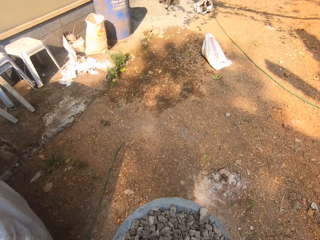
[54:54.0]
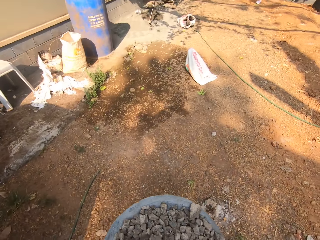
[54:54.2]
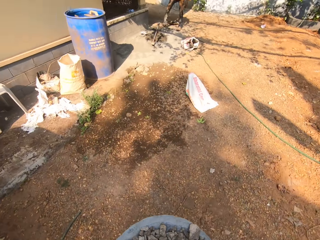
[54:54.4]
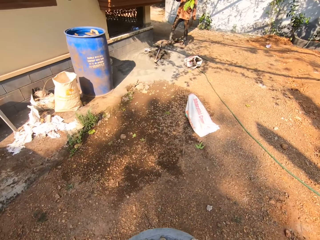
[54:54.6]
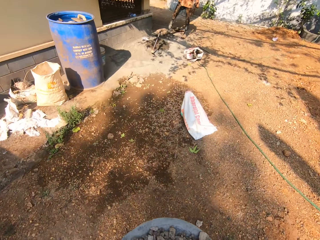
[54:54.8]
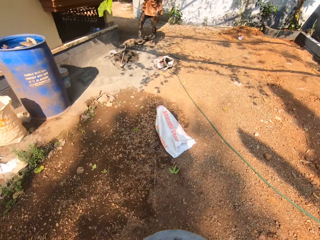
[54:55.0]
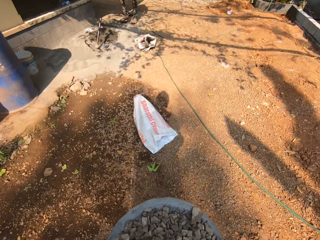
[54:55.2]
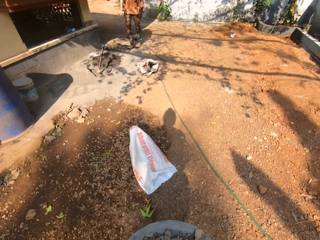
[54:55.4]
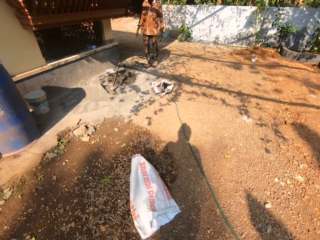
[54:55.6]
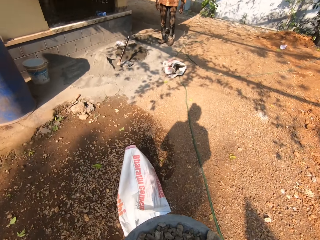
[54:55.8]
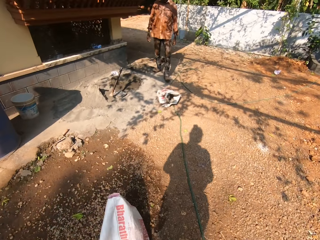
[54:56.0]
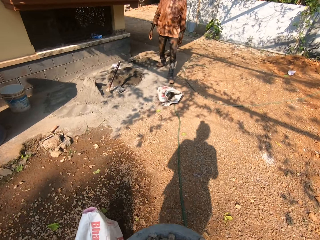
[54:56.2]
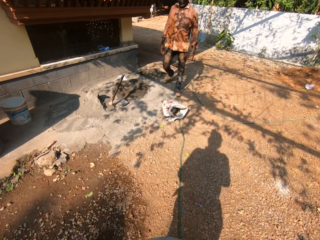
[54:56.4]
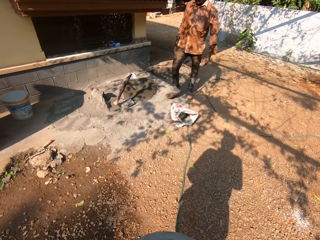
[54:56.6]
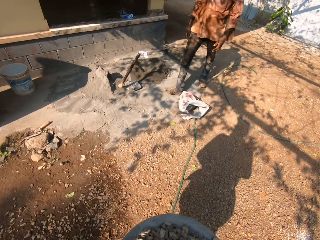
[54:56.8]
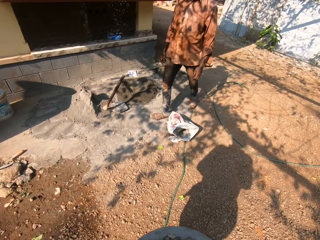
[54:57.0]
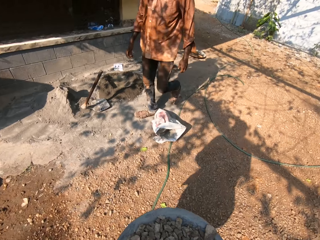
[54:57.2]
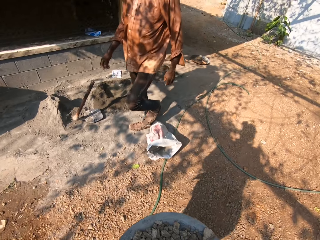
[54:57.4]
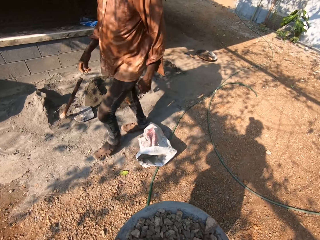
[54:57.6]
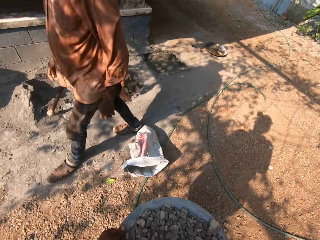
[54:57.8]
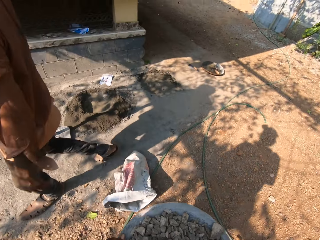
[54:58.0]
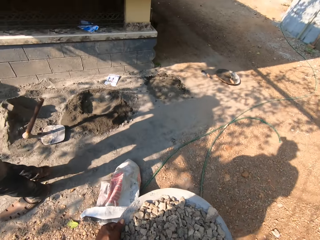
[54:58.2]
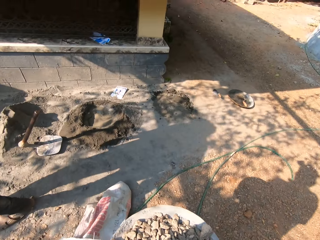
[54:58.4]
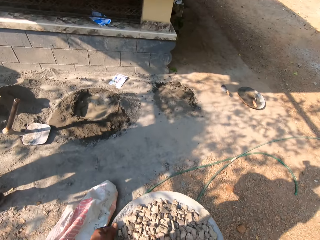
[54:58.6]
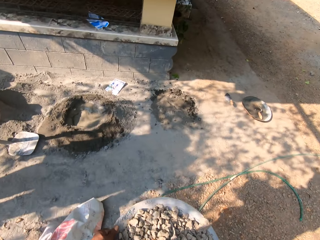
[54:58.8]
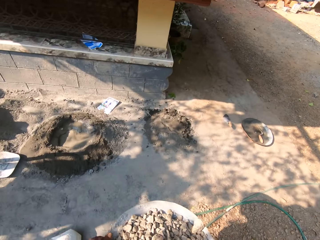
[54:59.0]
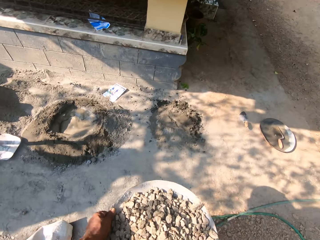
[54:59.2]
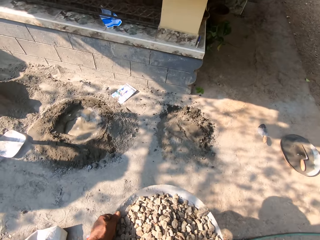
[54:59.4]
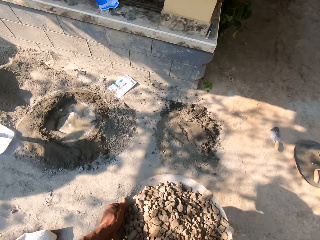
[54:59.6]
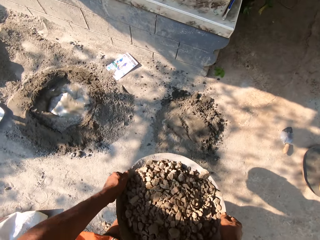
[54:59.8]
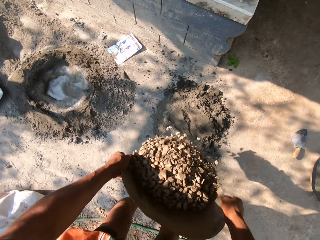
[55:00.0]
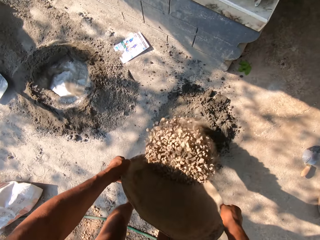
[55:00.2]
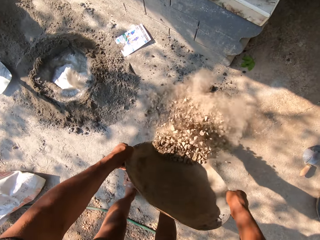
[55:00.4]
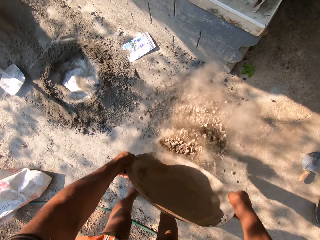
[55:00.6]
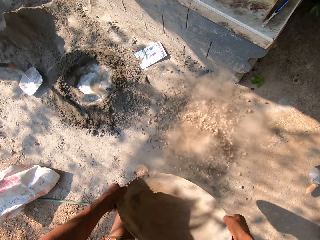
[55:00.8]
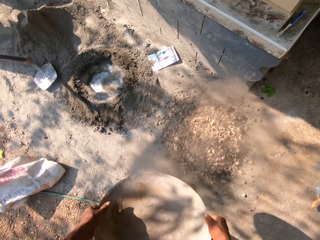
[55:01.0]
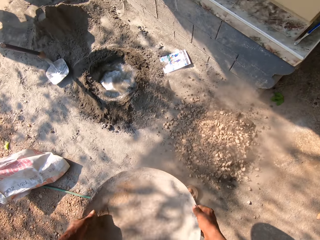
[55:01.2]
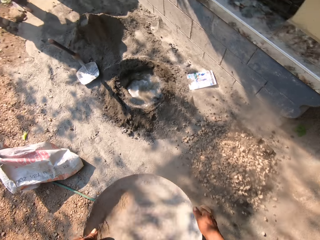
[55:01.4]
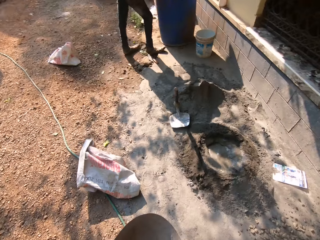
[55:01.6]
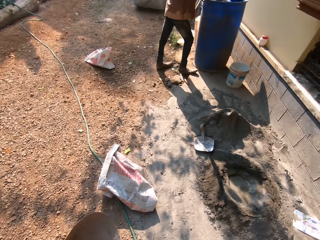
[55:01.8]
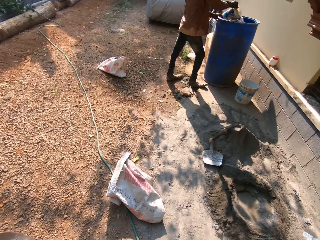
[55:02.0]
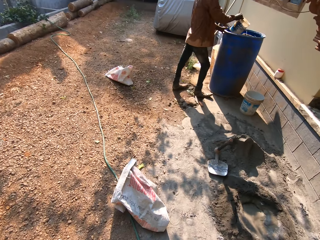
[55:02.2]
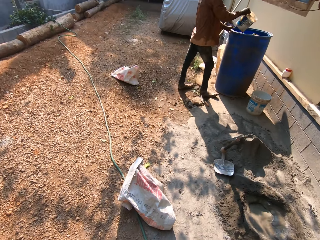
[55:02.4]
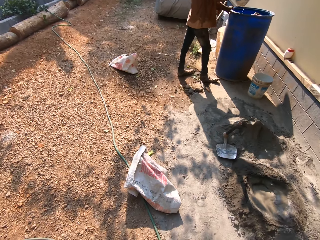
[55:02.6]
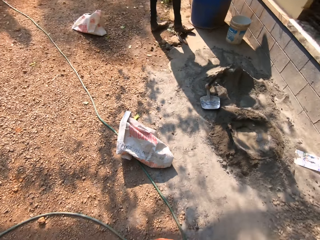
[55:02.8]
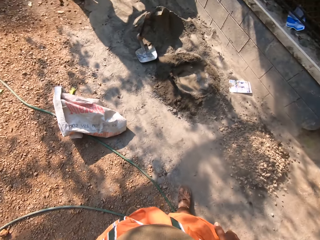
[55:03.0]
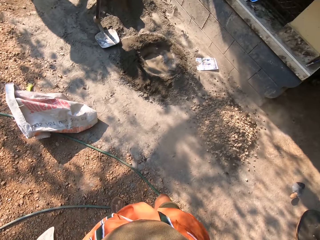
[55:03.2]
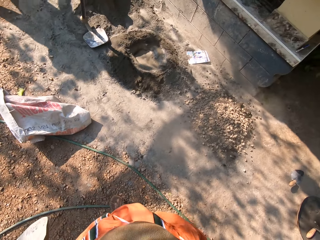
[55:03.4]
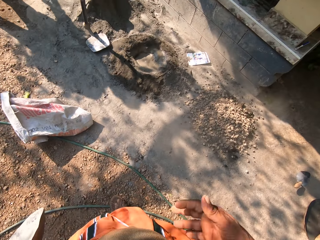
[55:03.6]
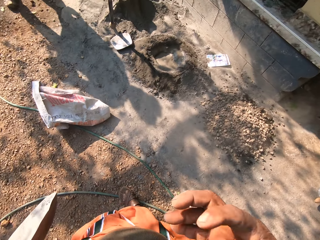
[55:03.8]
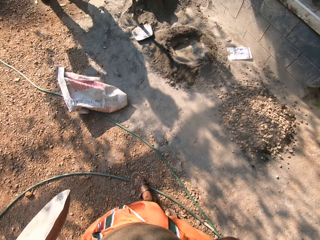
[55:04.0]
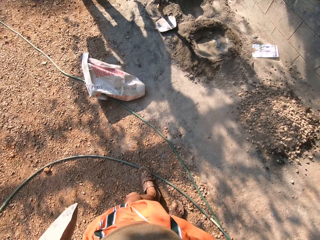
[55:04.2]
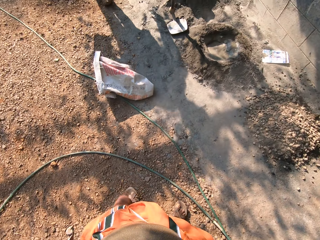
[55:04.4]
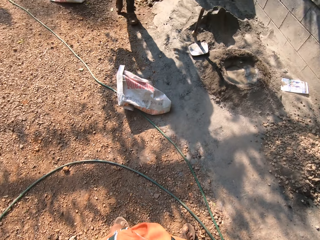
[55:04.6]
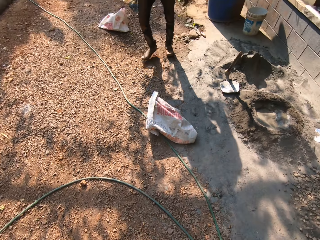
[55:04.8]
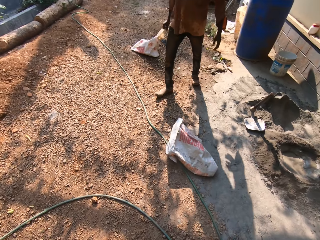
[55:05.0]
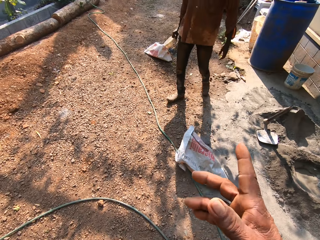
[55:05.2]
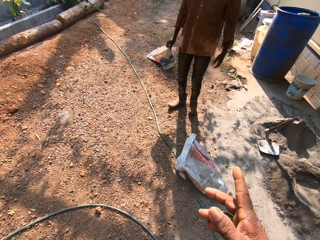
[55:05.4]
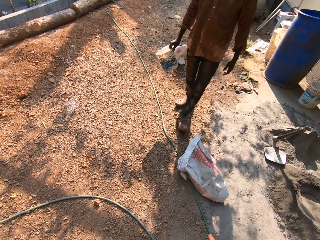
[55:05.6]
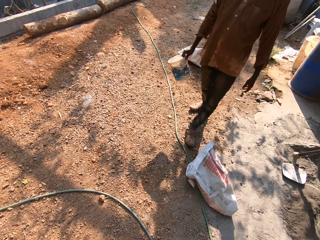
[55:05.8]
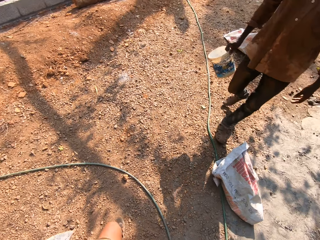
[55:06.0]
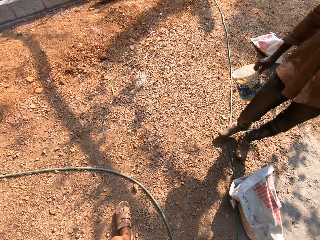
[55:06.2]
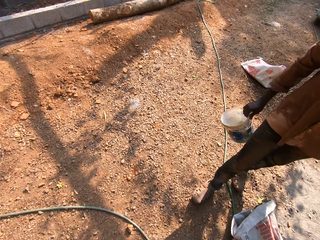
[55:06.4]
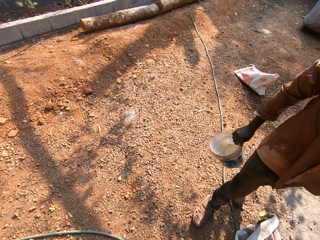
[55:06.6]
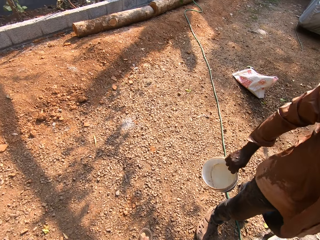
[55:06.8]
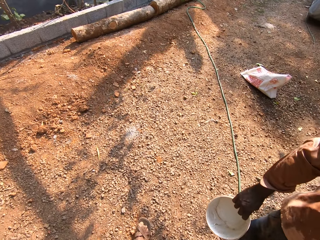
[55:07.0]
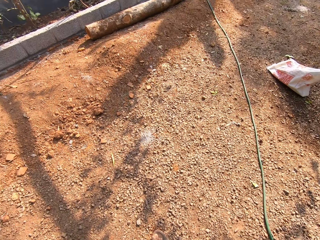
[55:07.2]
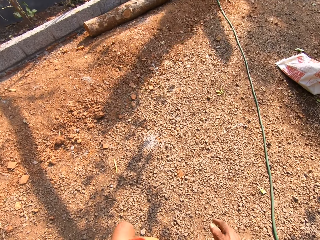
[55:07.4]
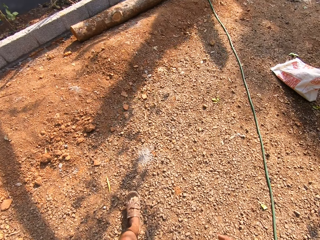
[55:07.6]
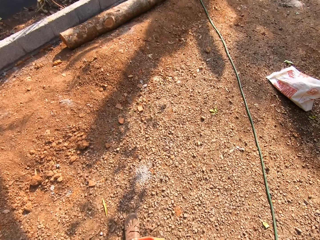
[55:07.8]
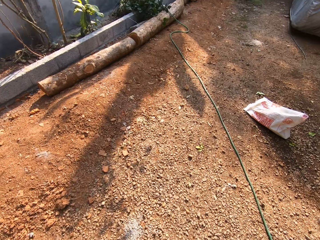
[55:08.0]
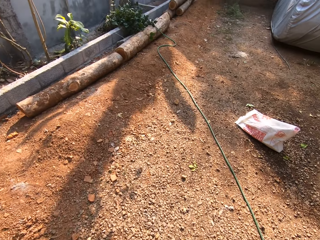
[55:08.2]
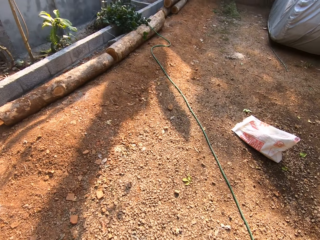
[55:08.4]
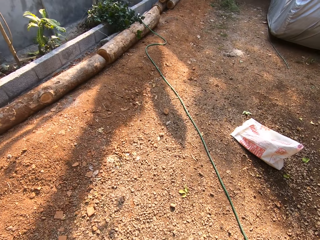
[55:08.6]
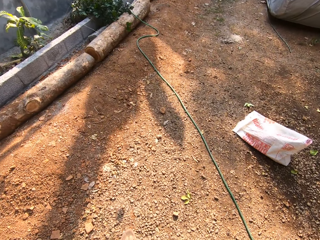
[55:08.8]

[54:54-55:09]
The camera wearer converses with a man. He pours the granite stones in the head pan on a pile of sand with both hands. He converses with the man. He points with his right hand.

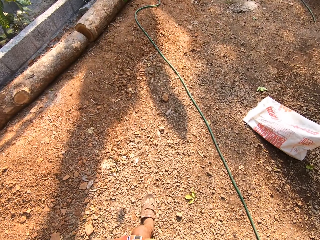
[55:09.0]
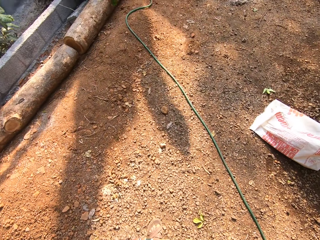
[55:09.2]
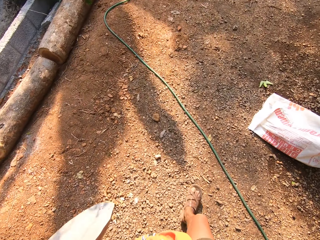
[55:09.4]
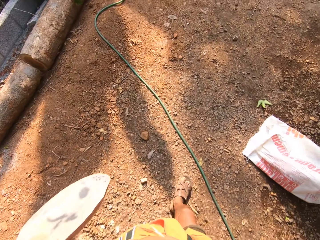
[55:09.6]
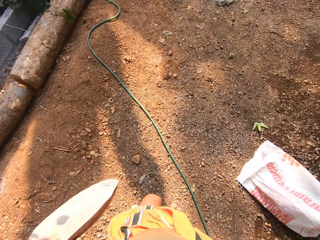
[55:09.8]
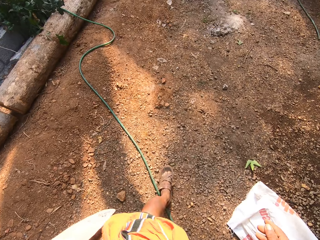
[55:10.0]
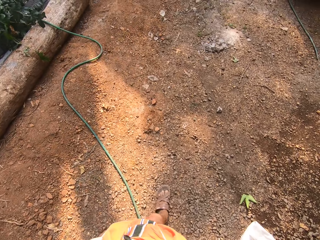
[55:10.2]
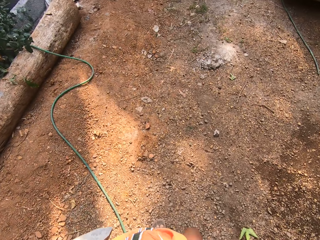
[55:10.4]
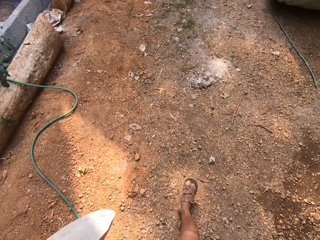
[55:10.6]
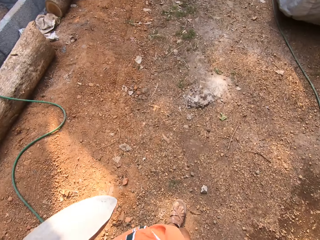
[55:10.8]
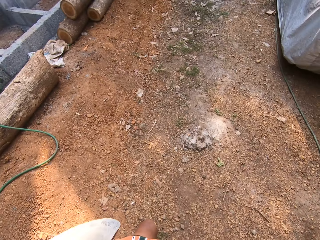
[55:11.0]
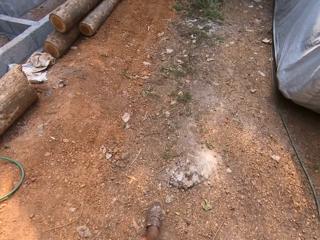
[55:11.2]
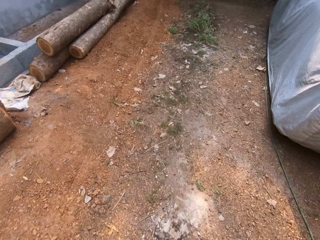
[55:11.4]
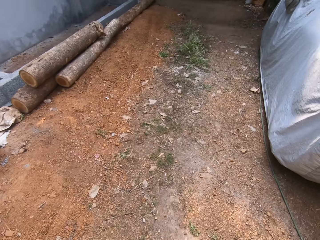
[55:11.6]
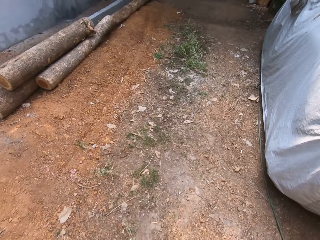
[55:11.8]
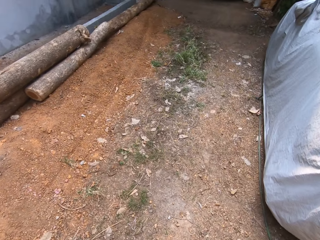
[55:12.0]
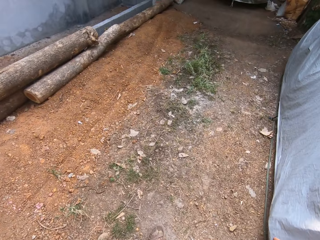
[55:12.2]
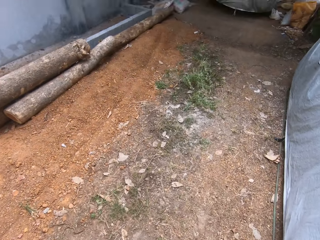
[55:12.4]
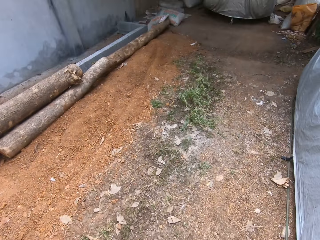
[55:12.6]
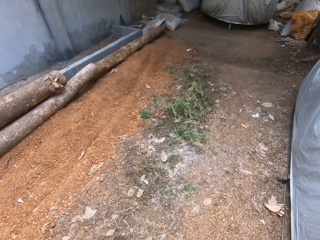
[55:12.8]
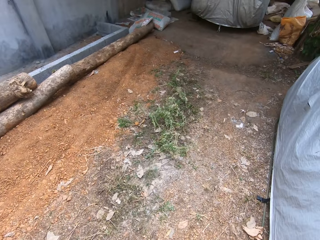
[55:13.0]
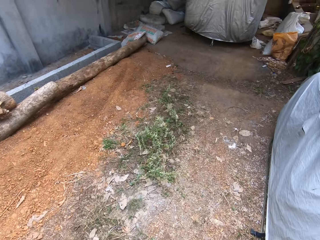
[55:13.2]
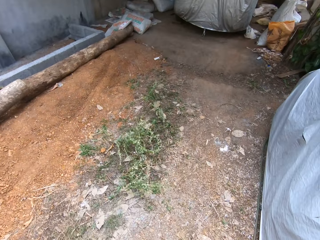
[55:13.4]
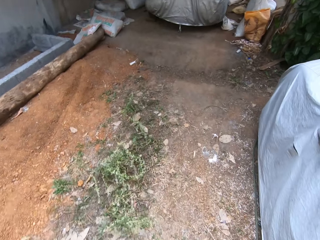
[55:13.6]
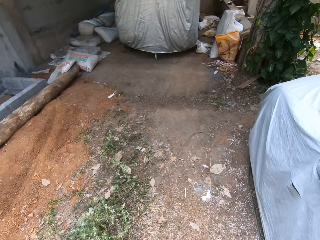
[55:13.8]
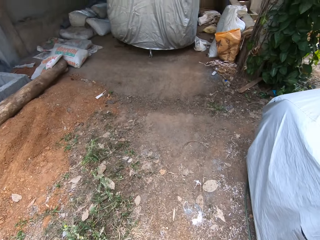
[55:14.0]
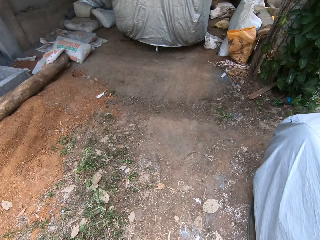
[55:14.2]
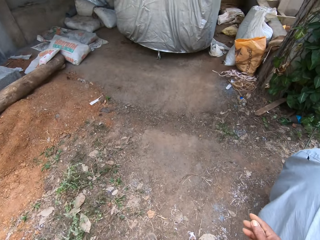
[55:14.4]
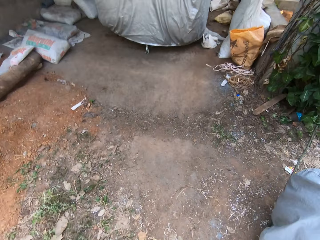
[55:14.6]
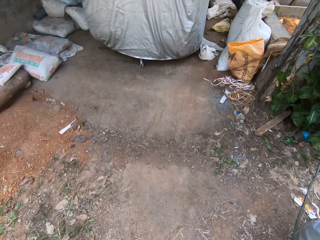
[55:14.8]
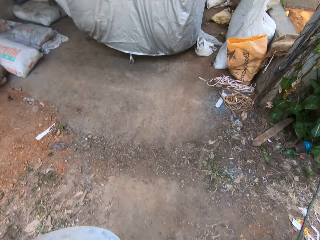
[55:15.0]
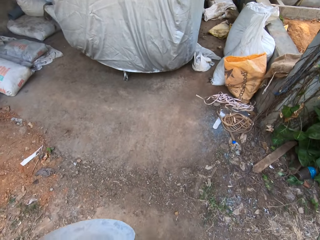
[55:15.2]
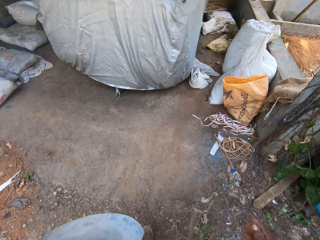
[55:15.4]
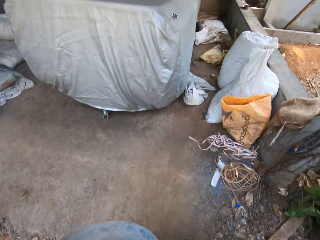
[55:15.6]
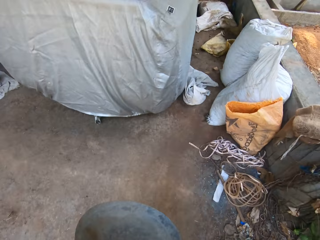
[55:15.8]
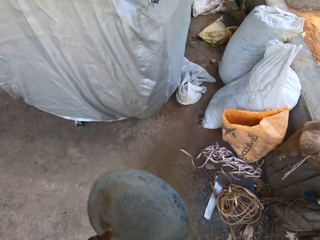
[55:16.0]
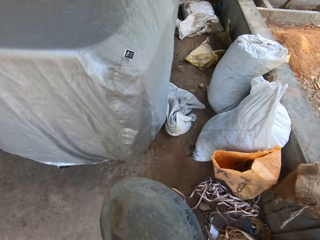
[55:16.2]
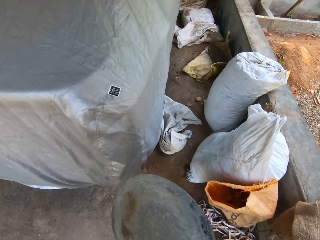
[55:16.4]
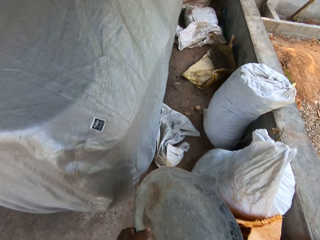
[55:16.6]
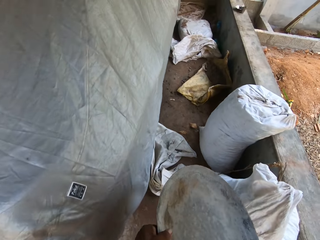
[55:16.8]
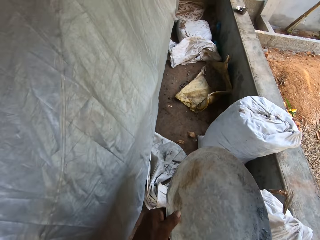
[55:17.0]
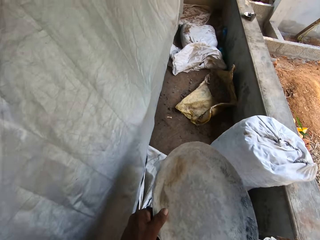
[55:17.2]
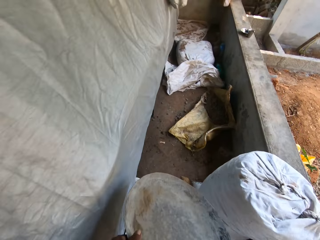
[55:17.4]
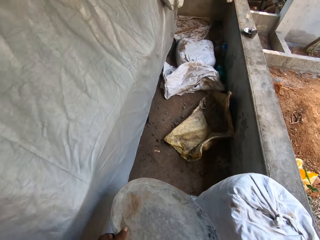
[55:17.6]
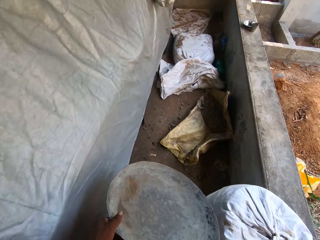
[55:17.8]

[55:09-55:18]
The camera wearer raises his right hand.
